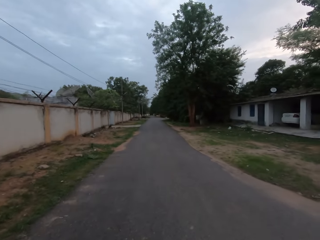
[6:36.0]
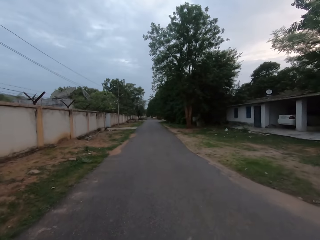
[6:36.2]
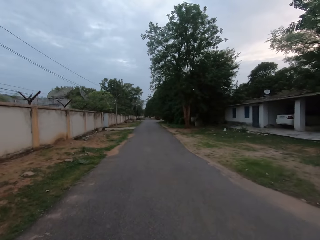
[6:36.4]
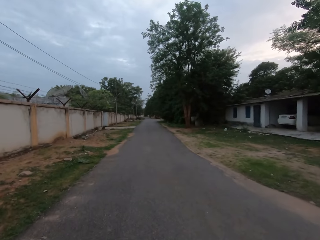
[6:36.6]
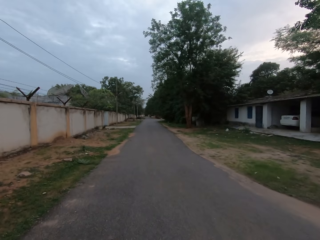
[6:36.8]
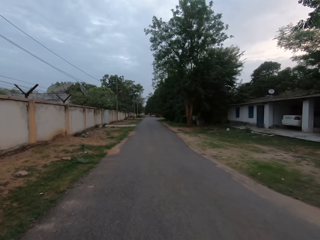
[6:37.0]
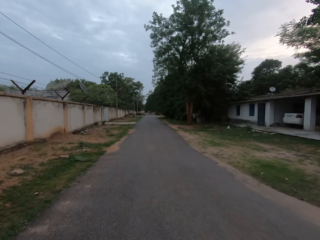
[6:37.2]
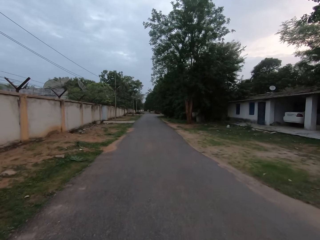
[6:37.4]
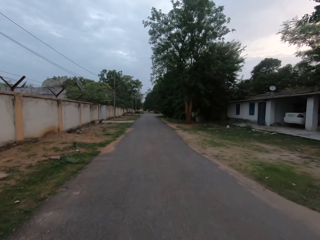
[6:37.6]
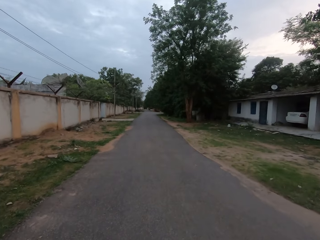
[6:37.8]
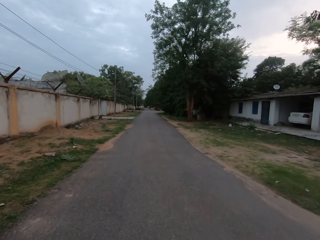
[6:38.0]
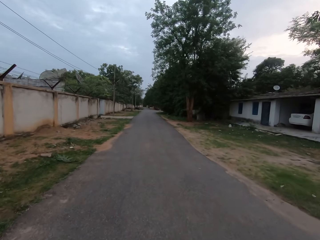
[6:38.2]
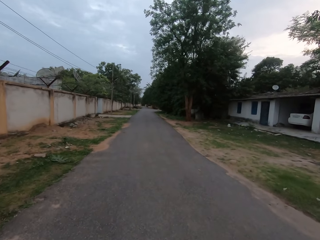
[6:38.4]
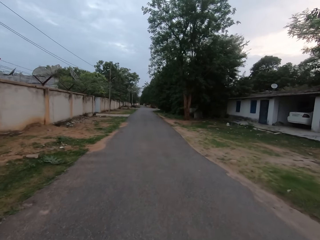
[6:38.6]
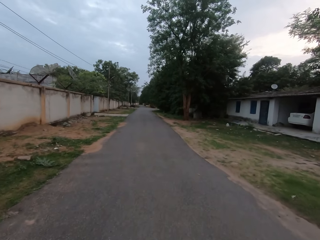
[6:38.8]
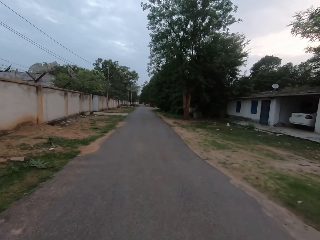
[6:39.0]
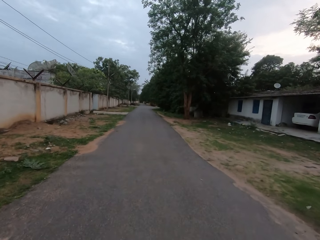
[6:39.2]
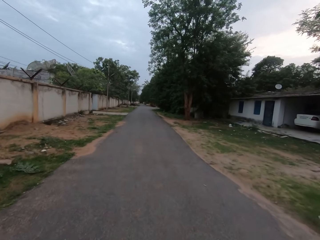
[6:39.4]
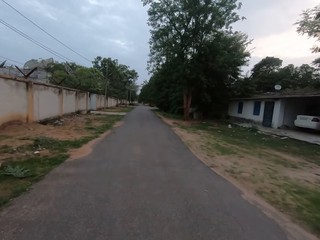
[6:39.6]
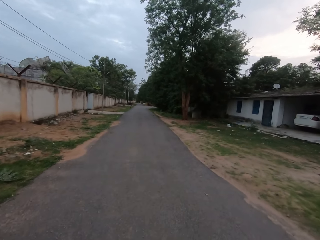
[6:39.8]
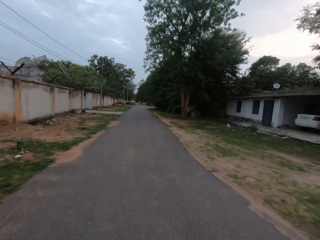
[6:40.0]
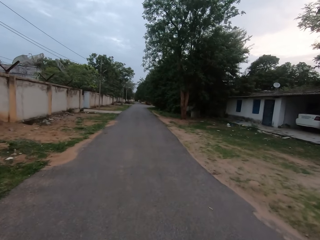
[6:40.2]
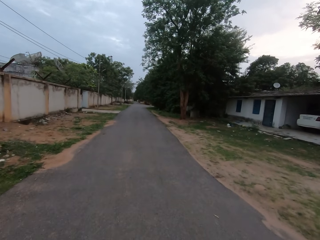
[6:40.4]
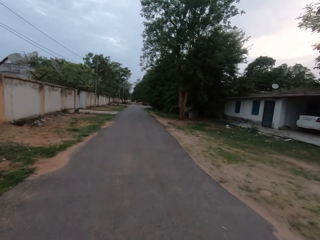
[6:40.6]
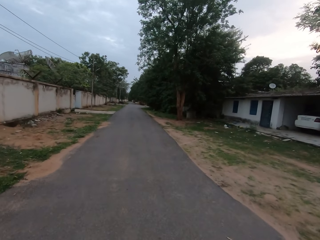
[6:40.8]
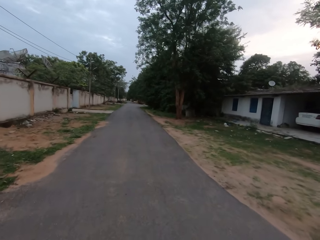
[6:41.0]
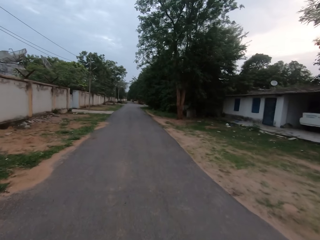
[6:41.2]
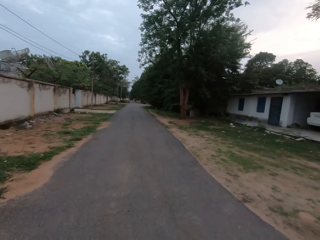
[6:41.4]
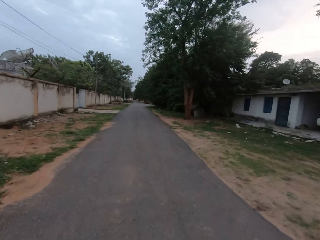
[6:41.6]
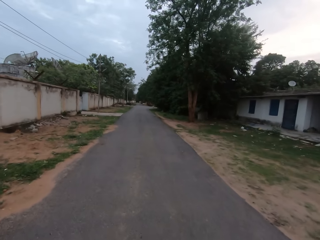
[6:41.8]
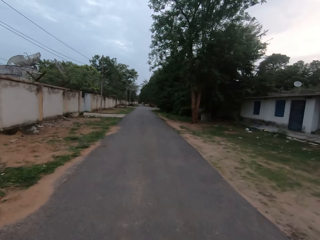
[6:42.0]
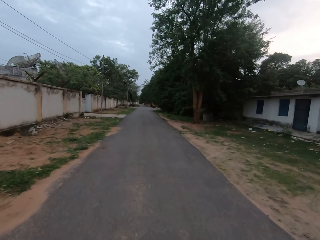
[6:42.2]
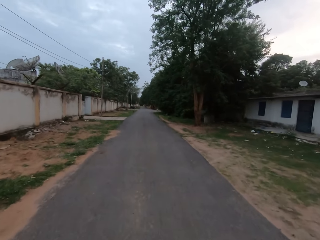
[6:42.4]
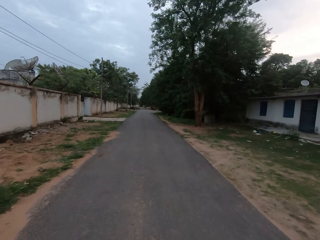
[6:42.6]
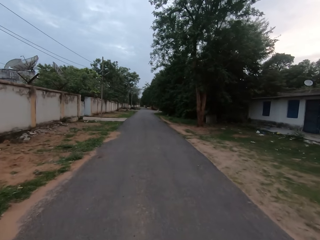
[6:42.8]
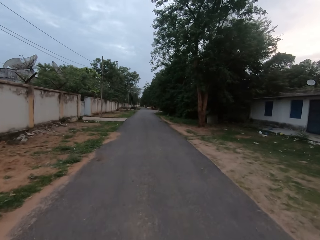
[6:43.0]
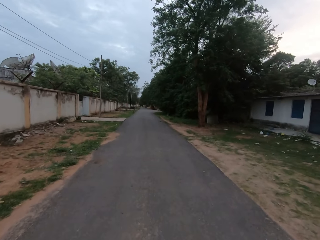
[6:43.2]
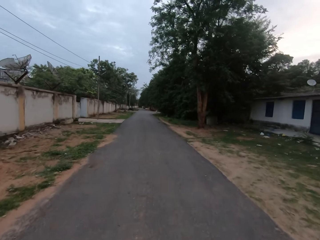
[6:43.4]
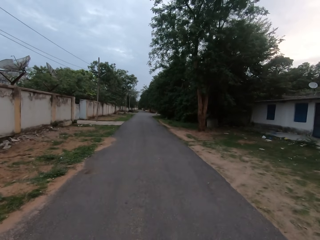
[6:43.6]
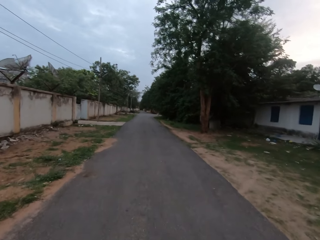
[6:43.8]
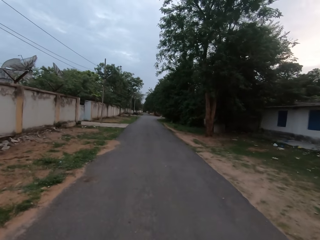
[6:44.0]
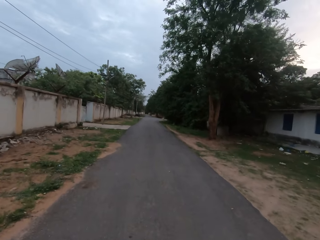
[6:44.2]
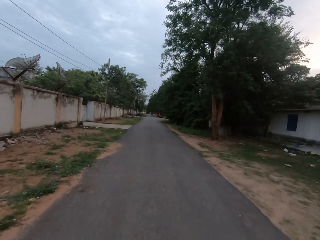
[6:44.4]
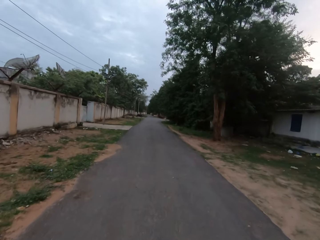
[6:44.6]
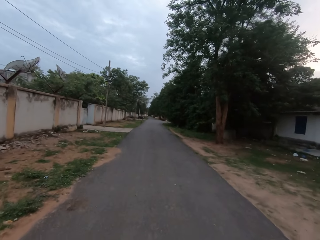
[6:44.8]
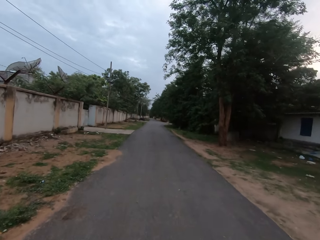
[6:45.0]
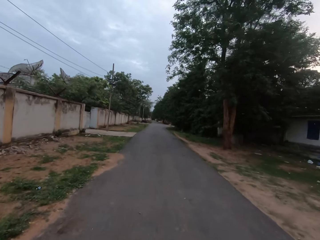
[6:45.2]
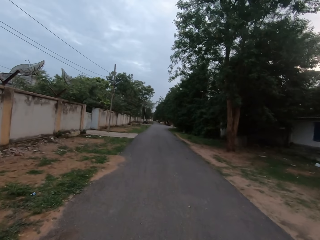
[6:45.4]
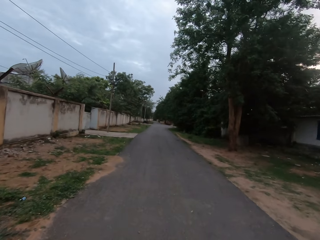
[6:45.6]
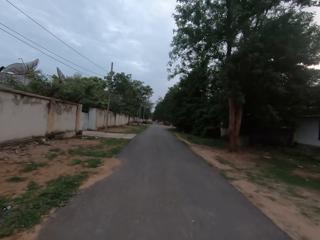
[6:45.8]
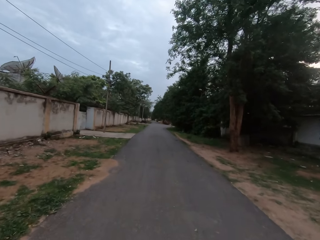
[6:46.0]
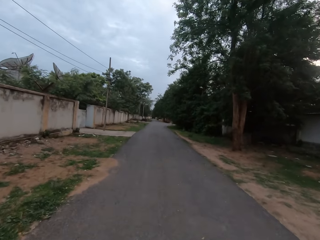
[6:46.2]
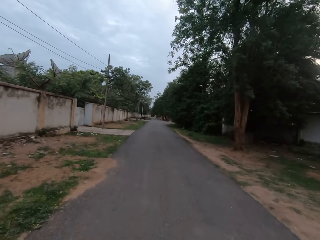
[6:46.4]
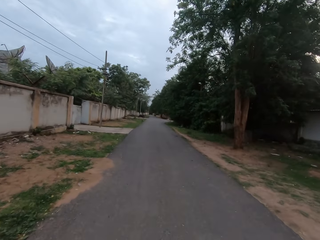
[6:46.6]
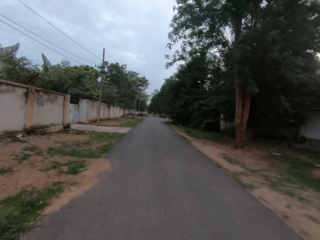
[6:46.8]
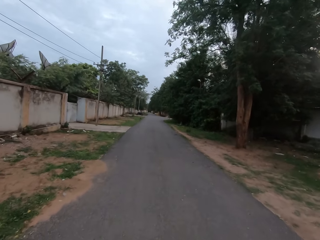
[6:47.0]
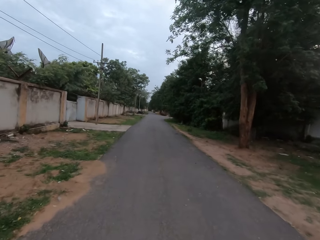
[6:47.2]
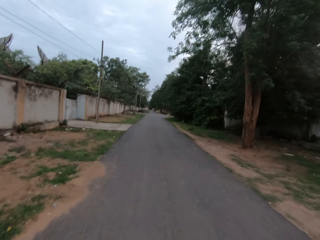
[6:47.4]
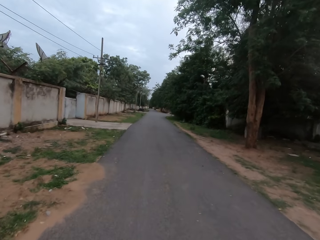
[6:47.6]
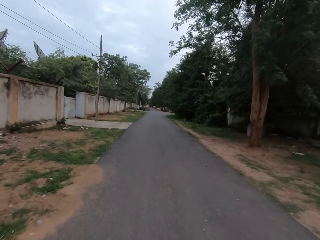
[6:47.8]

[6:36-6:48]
A lady talks to the camera wearer on the phone. The camera wearer walks.

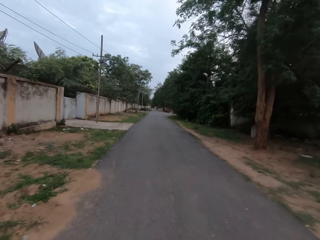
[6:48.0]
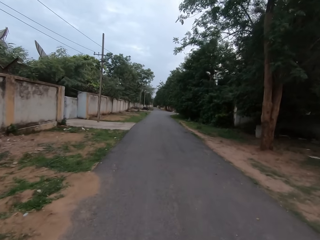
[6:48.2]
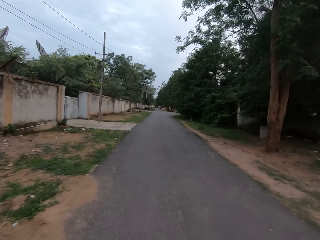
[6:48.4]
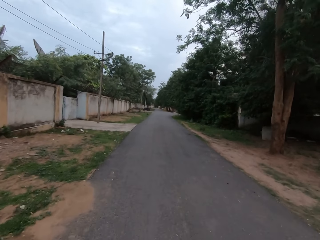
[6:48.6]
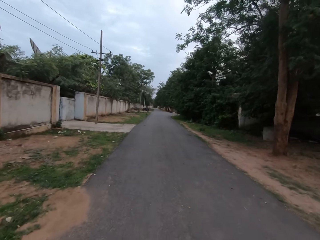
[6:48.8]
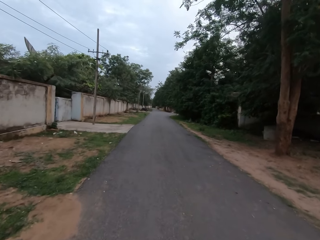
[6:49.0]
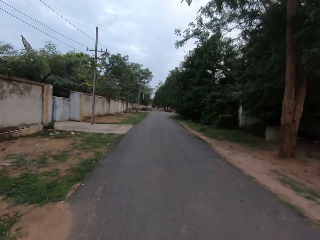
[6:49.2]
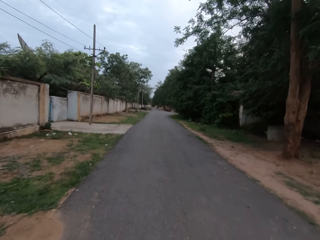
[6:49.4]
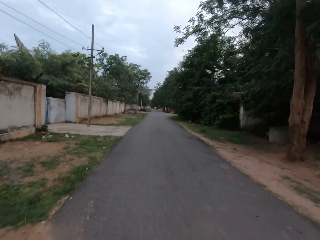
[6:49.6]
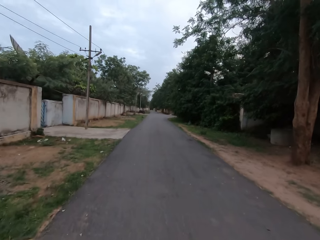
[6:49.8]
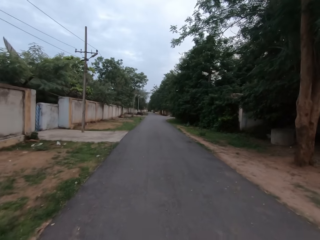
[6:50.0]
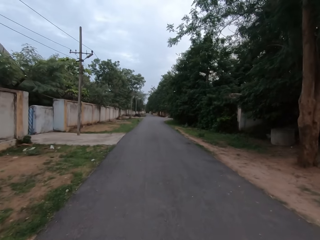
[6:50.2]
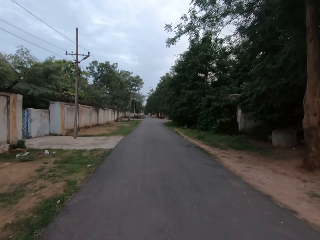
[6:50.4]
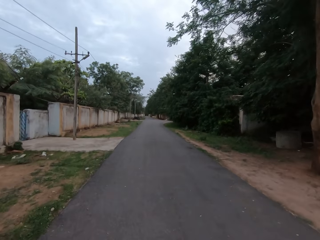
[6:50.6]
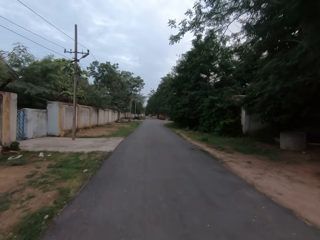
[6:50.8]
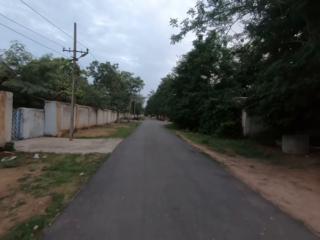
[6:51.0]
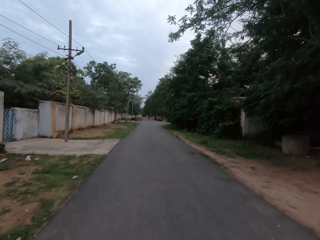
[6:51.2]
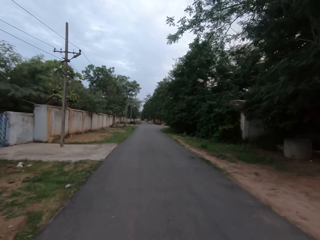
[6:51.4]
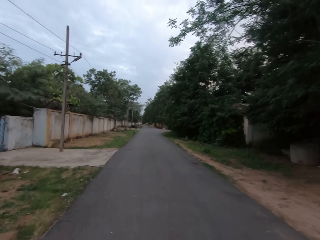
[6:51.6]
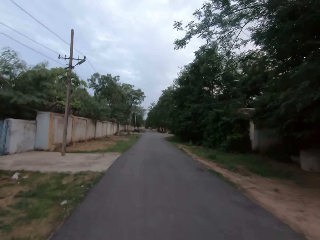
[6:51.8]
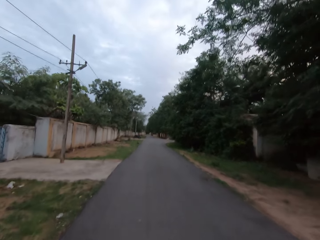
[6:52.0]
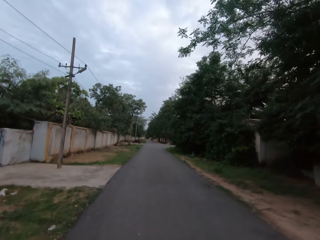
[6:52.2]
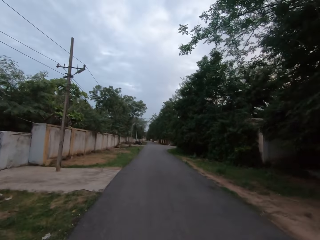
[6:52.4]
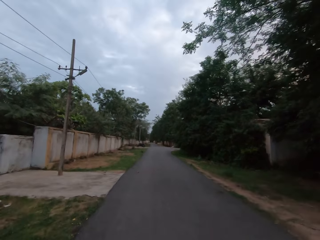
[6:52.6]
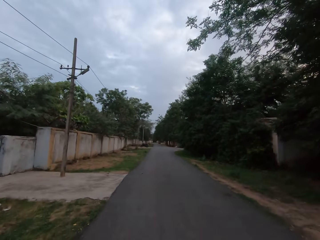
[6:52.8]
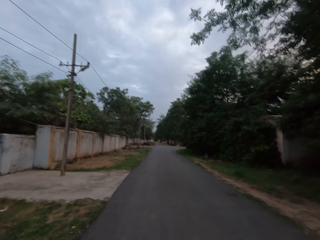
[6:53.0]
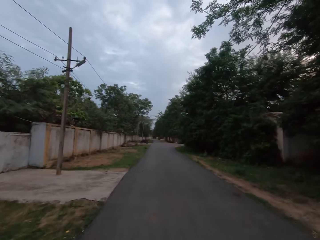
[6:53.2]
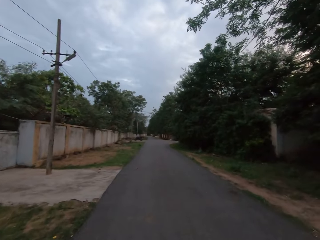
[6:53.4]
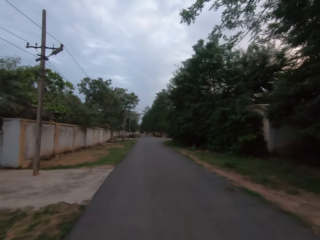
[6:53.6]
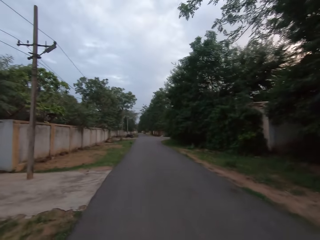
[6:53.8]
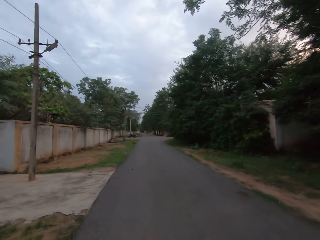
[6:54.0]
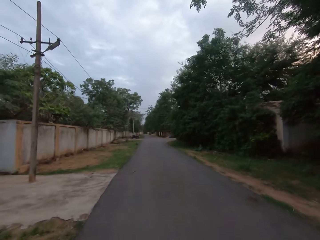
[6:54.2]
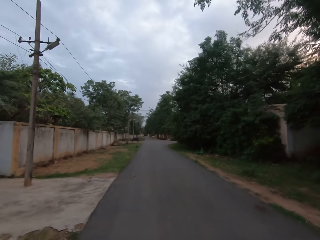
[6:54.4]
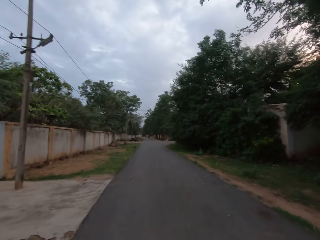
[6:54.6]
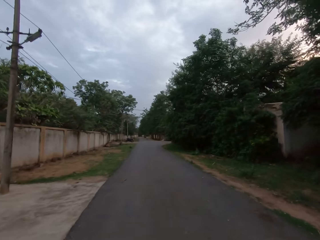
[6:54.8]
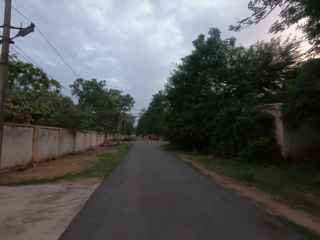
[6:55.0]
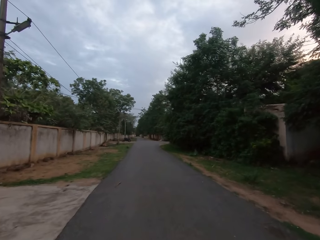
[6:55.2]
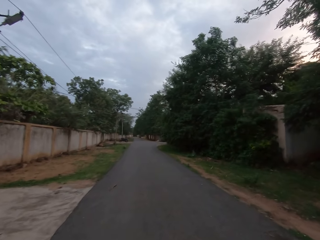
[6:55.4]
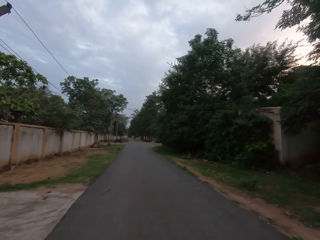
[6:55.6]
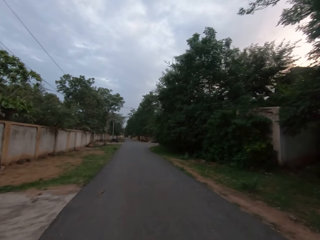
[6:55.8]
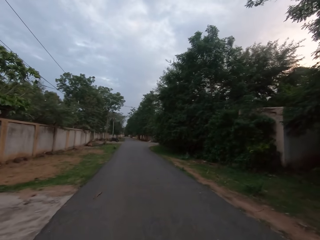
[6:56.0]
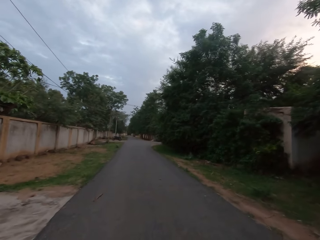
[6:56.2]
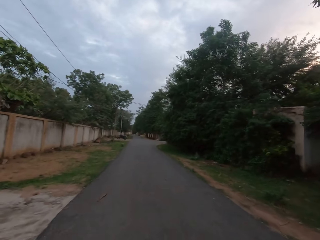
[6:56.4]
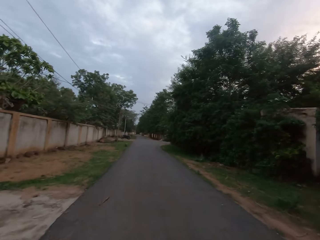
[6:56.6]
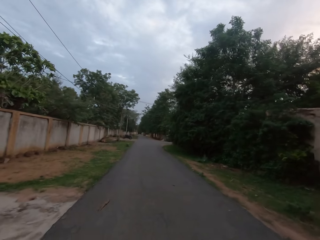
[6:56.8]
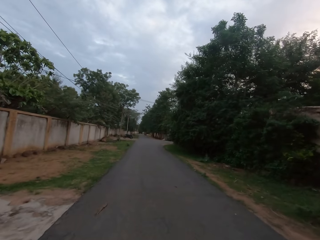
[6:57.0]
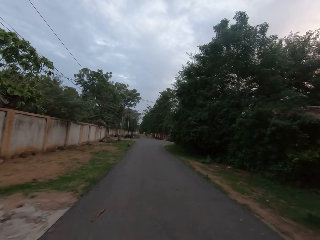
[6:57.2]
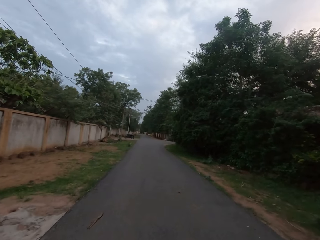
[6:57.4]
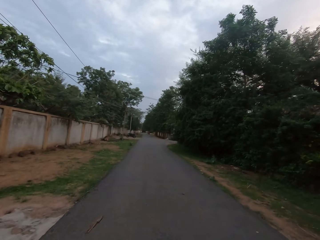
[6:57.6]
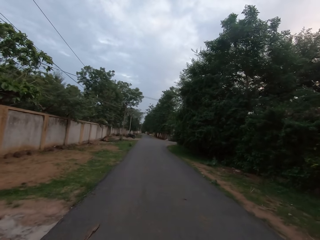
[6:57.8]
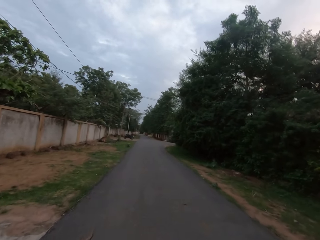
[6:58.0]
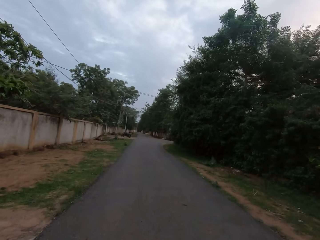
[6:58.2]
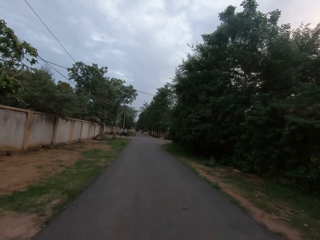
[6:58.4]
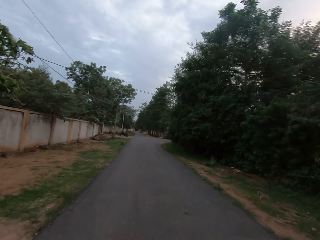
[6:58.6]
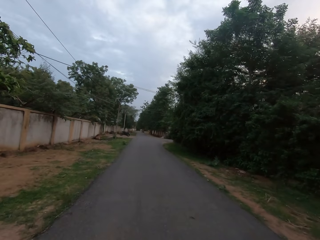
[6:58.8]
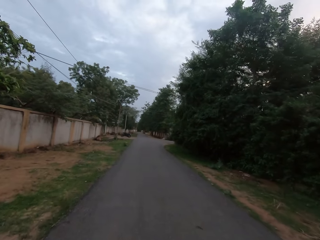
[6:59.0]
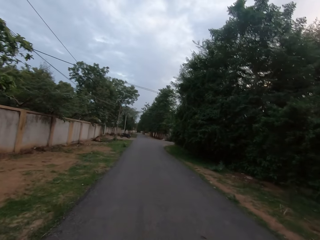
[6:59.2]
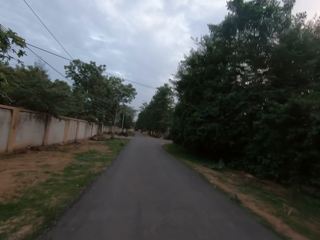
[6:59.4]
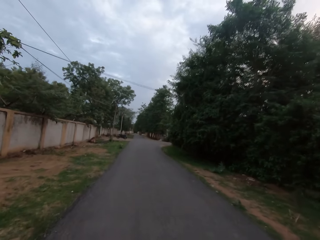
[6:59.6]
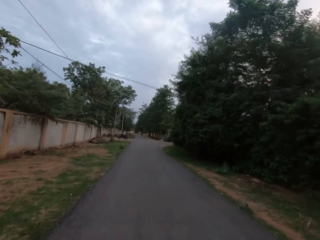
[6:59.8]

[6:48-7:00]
The camera wearer speaks to a lady on the phone. The lady talks to the camera wearer on the phone.
